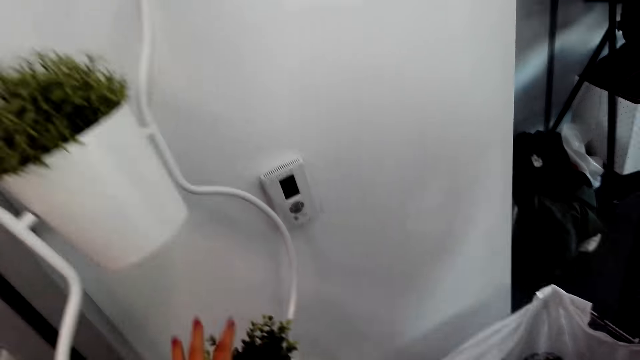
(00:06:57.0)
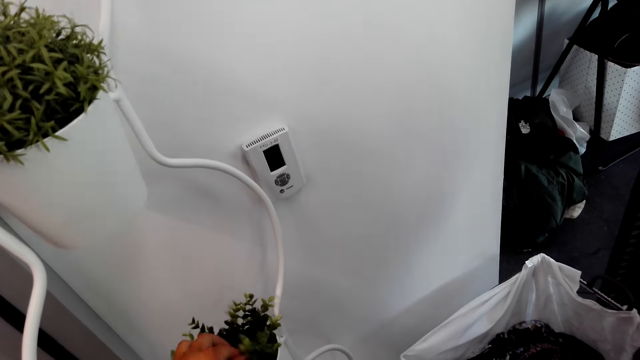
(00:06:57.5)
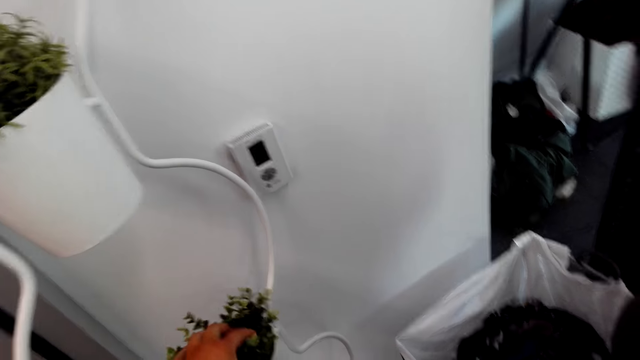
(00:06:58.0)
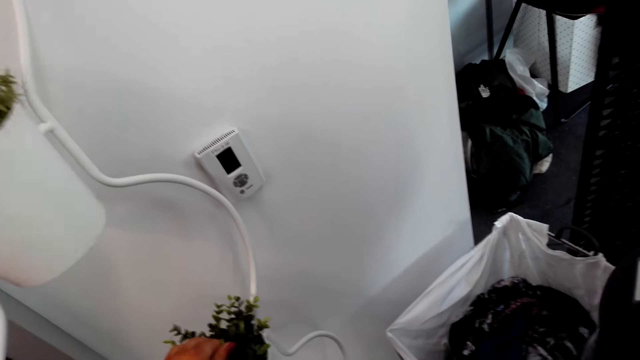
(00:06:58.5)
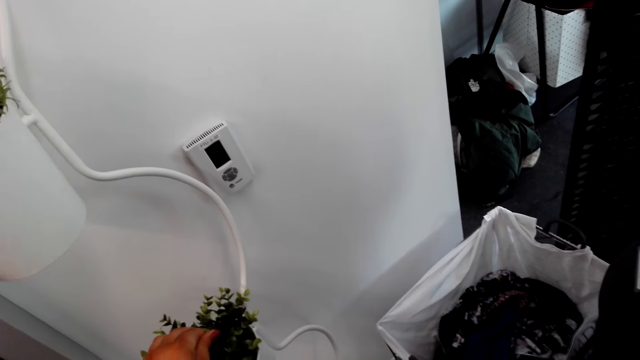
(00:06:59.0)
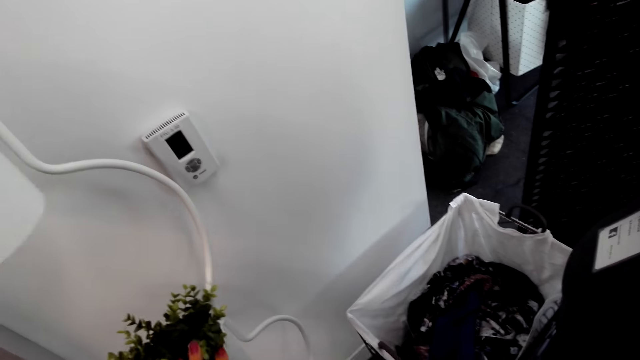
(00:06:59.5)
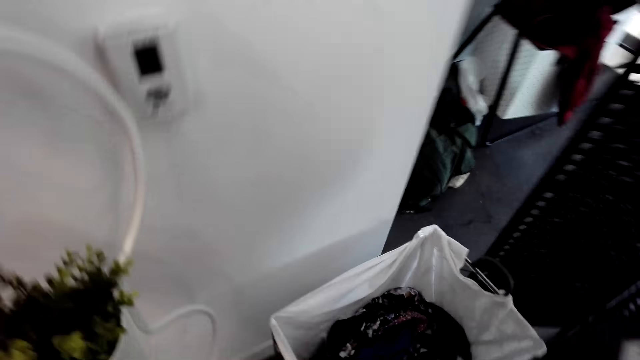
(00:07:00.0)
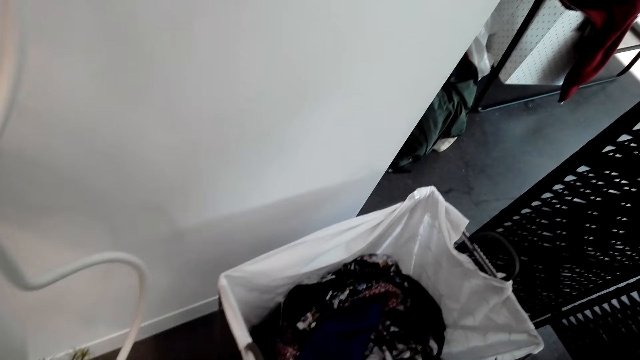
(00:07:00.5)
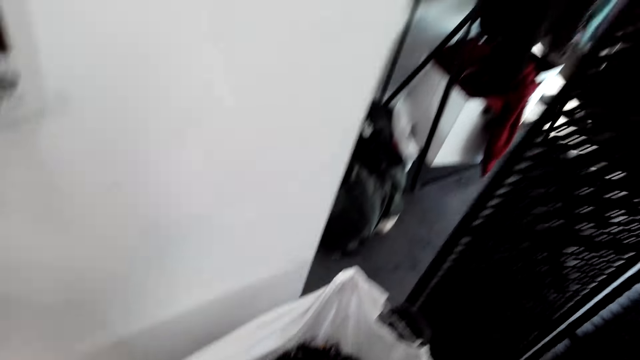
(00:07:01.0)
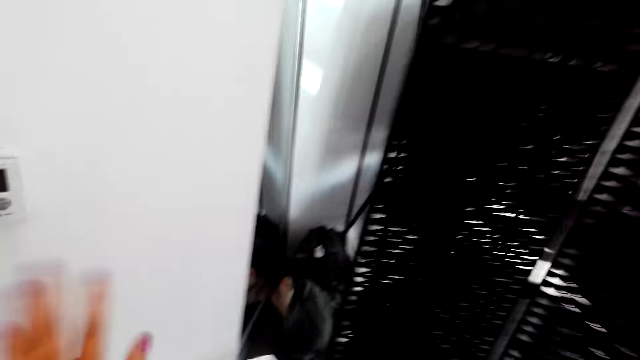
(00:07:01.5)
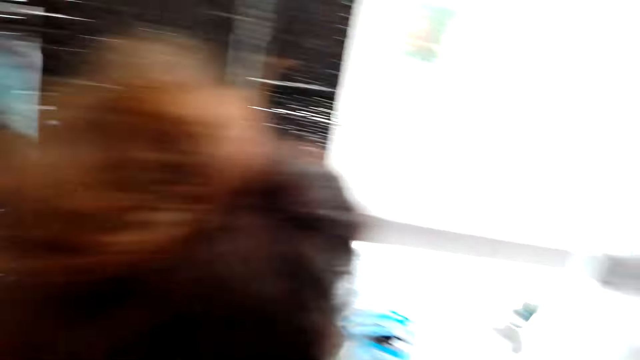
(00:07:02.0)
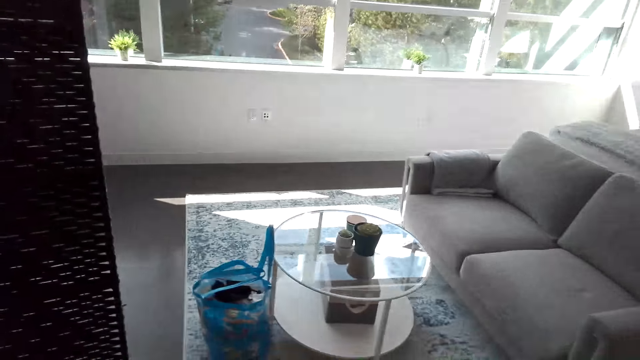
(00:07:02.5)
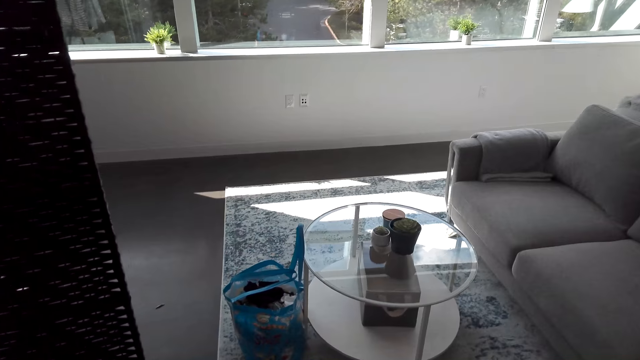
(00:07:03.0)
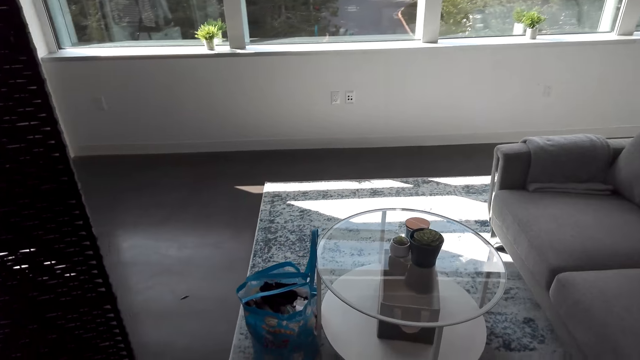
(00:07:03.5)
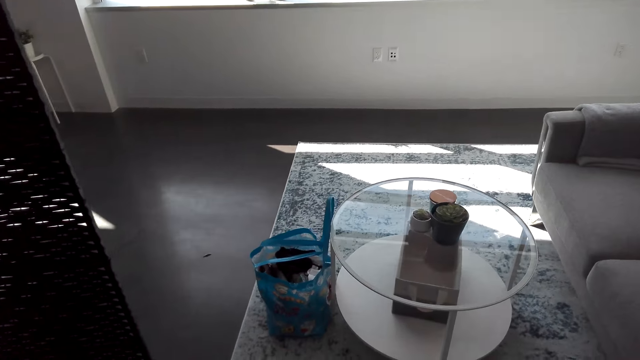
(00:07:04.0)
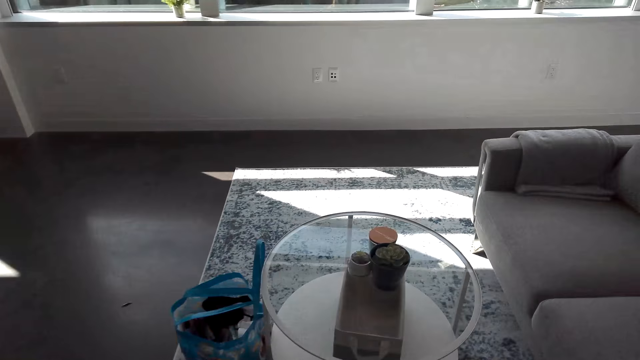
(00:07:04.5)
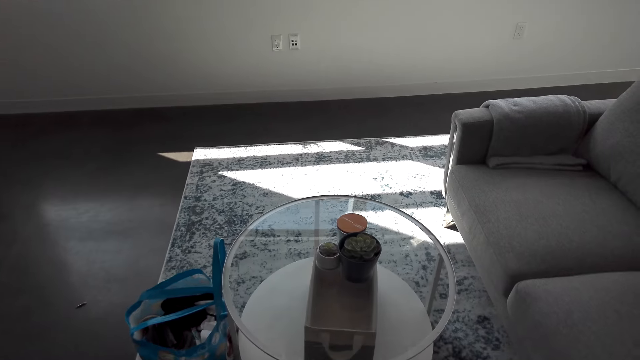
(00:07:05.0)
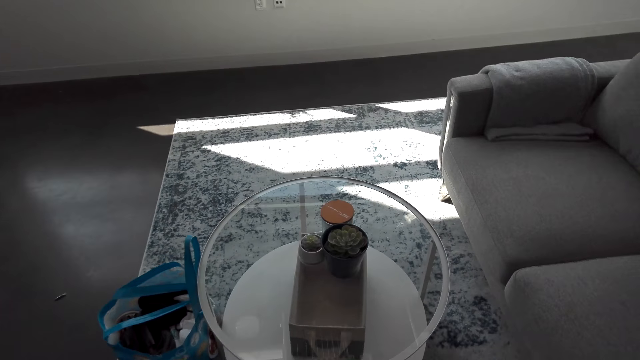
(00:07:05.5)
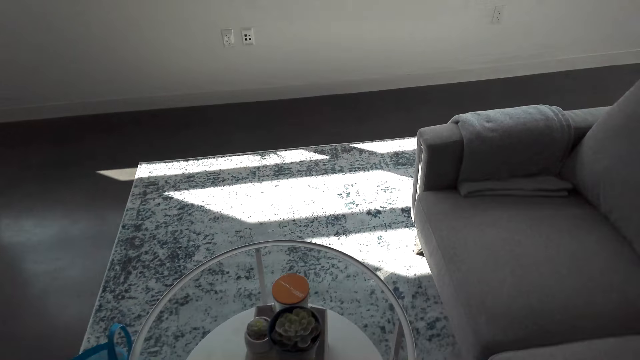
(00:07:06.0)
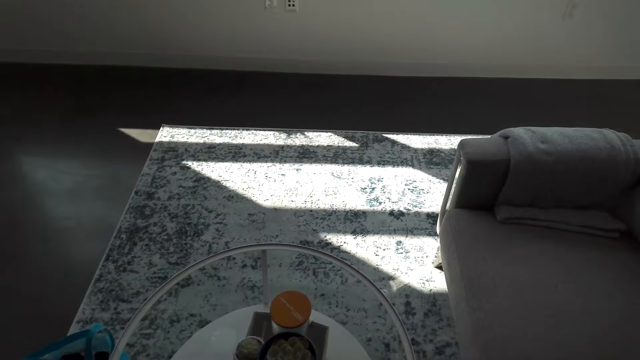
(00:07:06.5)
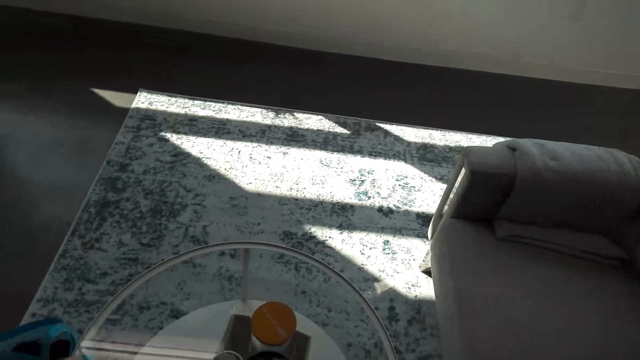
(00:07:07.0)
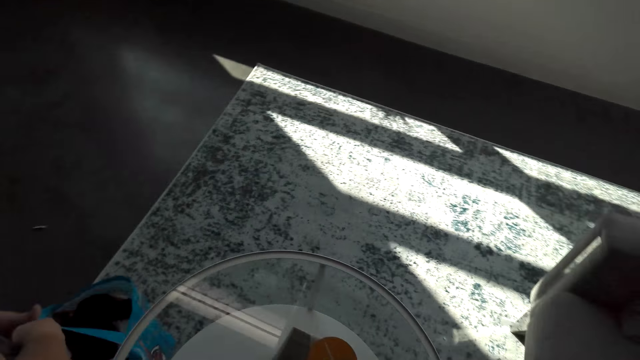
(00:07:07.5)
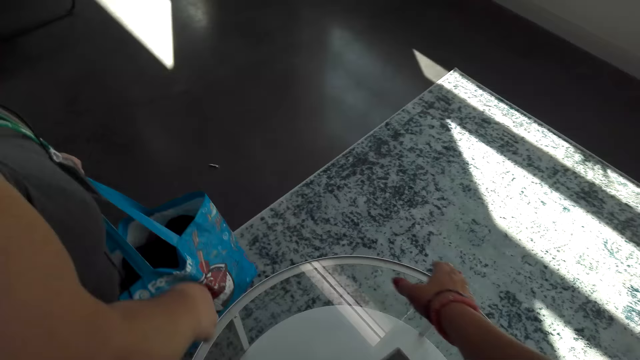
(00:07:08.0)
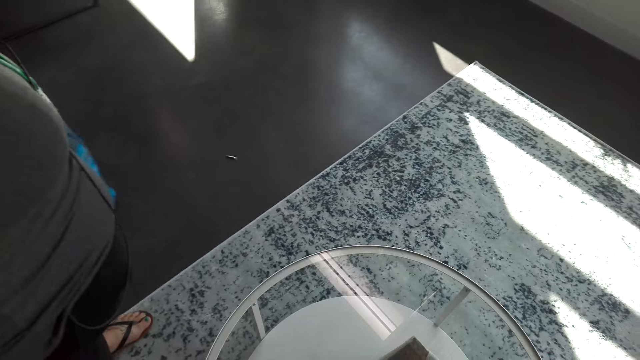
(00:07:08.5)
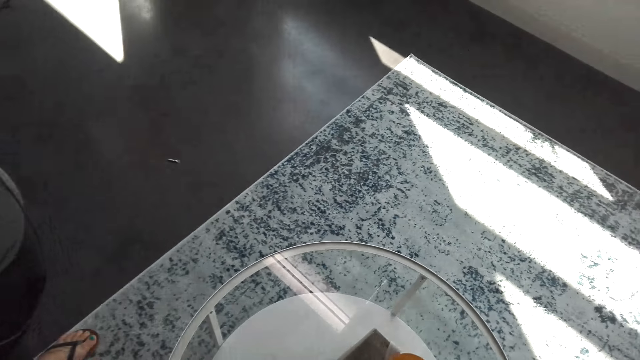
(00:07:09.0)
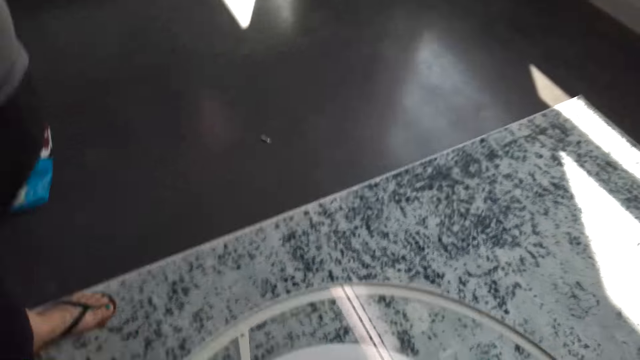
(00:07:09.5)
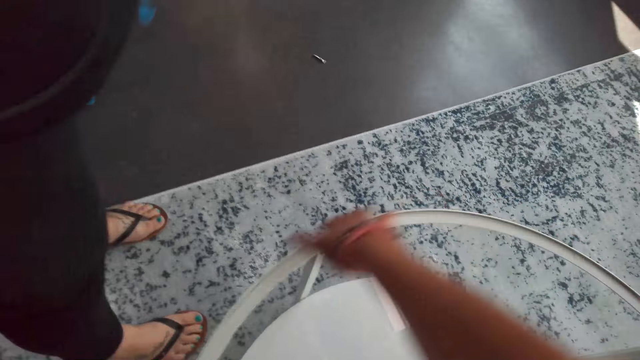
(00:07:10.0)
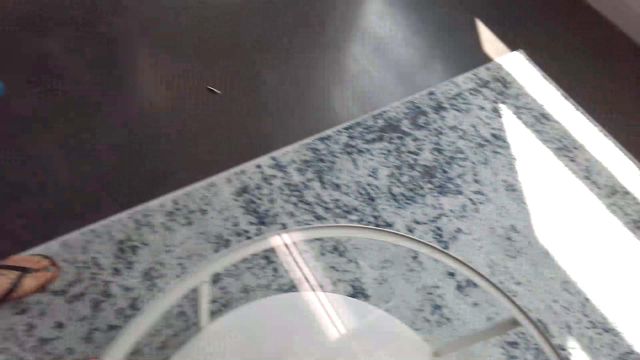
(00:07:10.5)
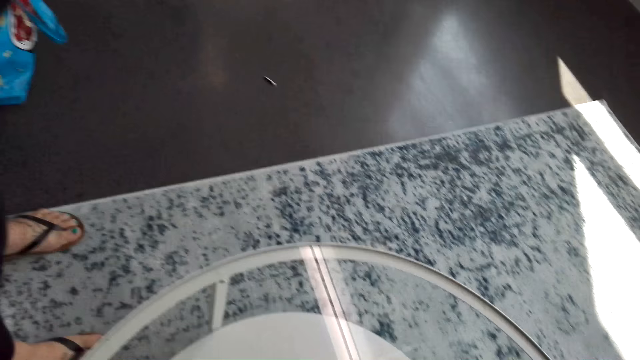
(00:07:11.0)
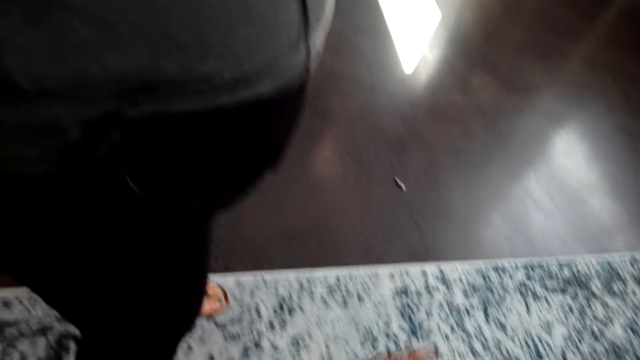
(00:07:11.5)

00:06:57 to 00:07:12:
The camera wearer removes the hand from the pot. They touch the flower on the pot. They remove the hand from the pot. A woman and the camera wearer move around the room. The woman converses with the camera wearer in the room. The camera wearer shows the woman the coffee table. The woman picks up a bag from the floor.

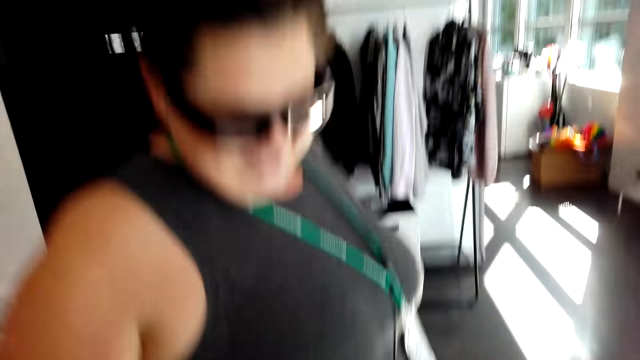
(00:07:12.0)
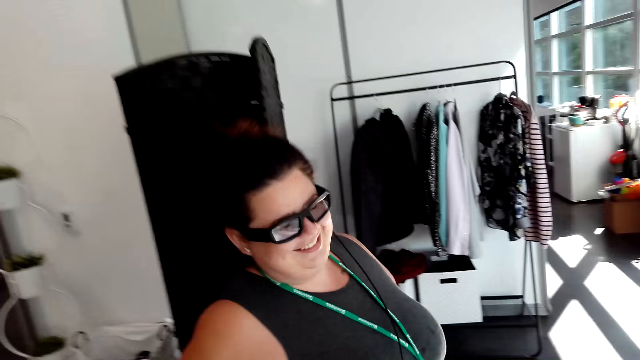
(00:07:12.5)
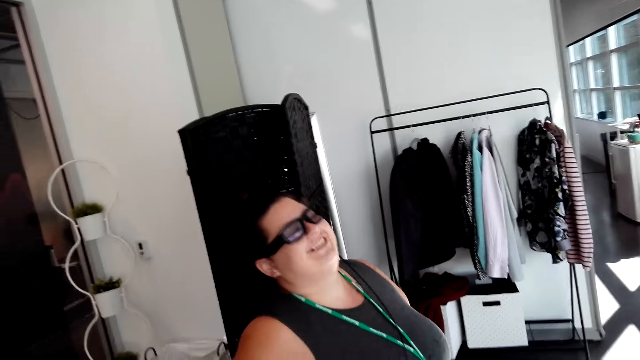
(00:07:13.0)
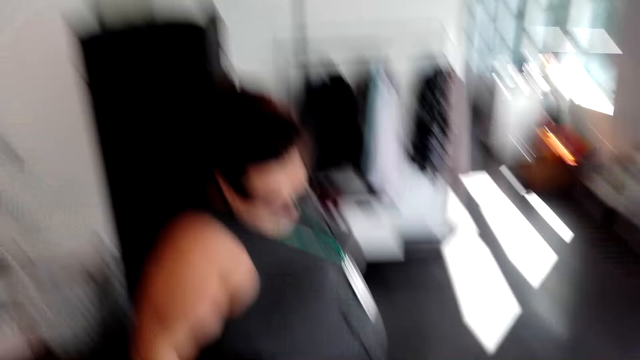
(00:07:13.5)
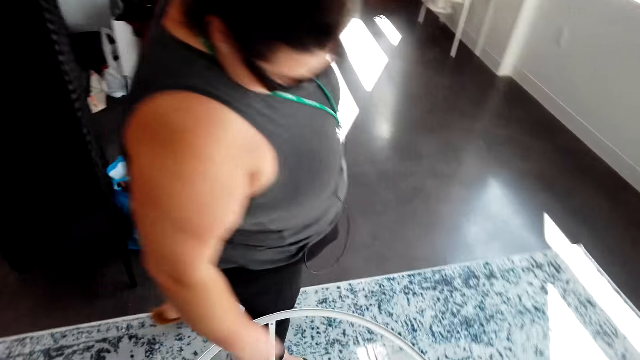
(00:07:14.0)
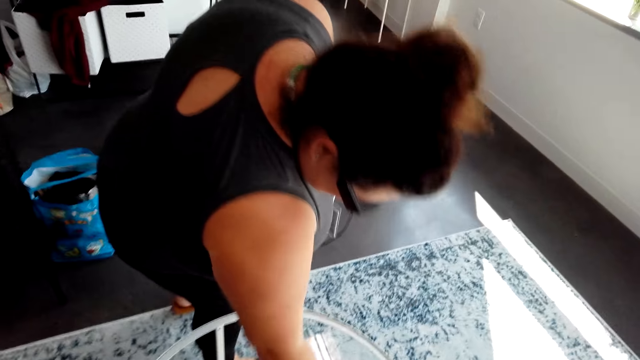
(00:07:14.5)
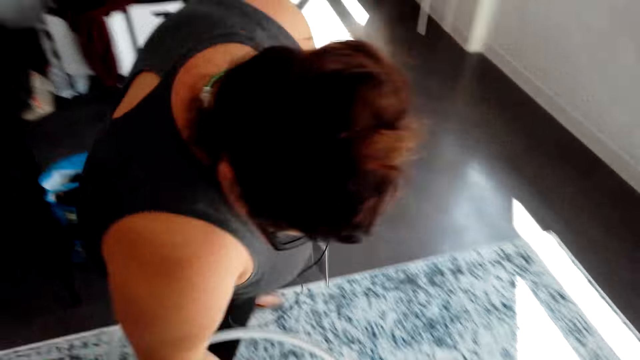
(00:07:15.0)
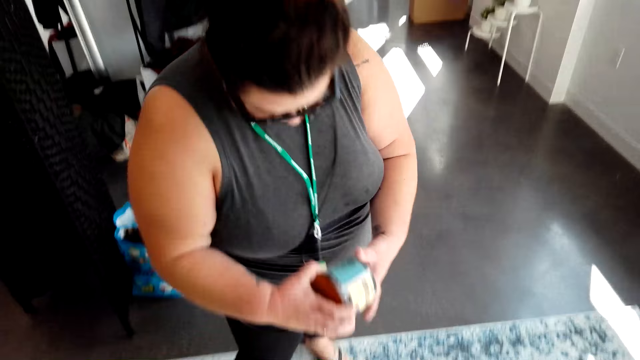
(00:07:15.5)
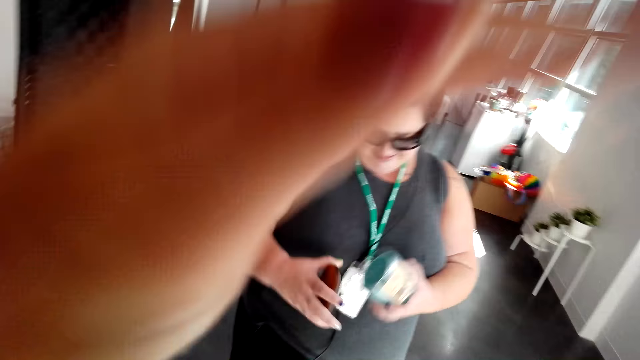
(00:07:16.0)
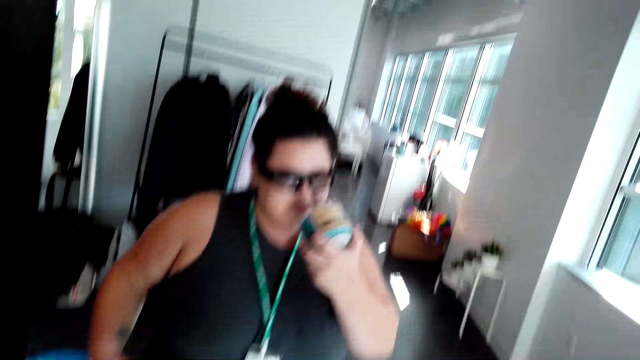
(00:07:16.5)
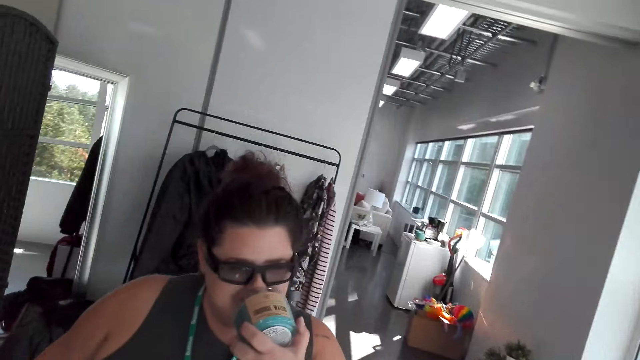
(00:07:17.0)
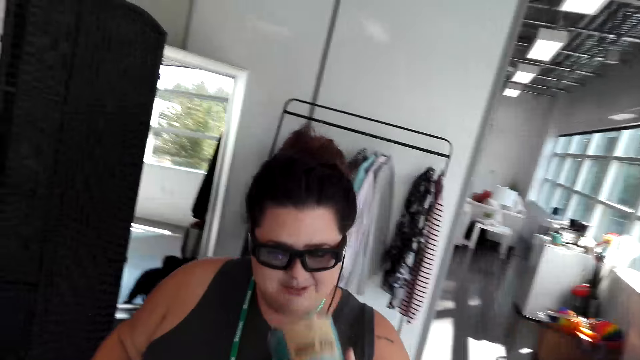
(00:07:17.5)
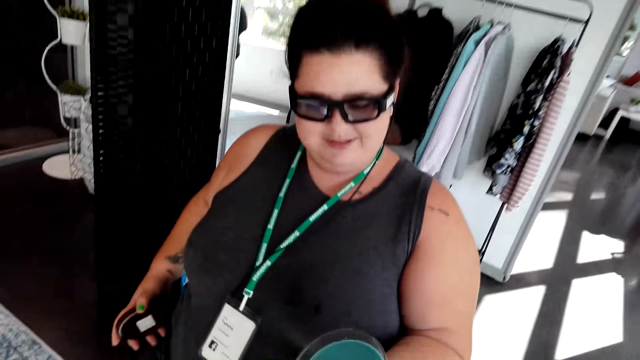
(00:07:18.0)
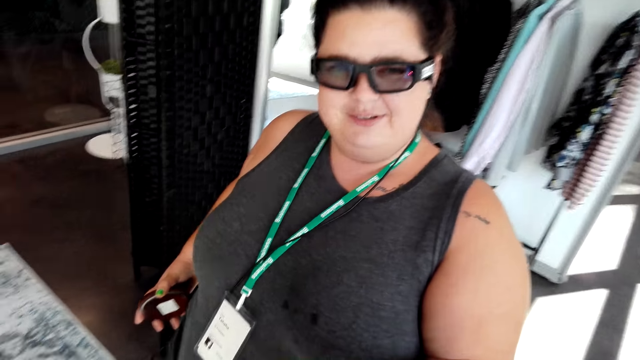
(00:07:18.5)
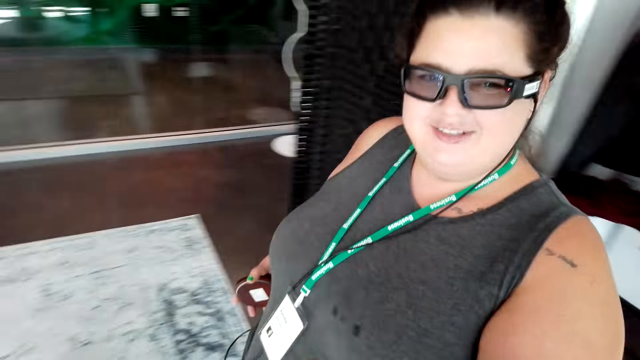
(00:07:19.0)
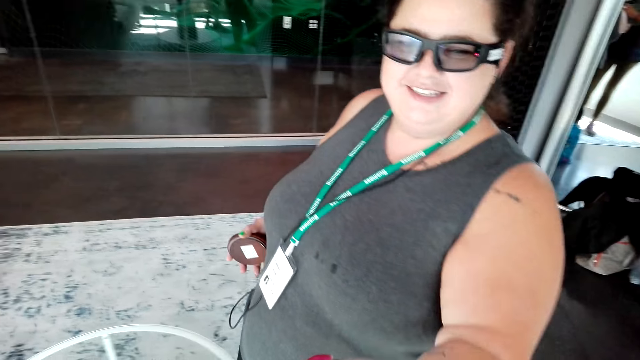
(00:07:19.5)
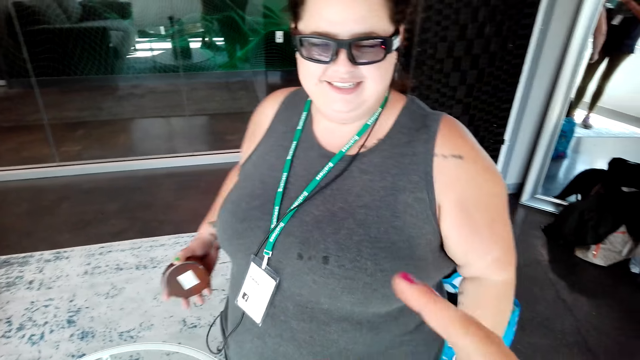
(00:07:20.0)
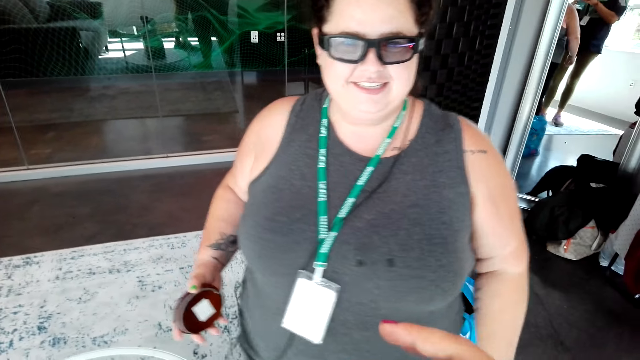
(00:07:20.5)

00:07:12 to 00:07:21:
A woman picks up a candle or hair oil from the coffee table. The woman opens the lid of the oil. The woman smells the candle. The woman hands the candle to the camera wearer.
